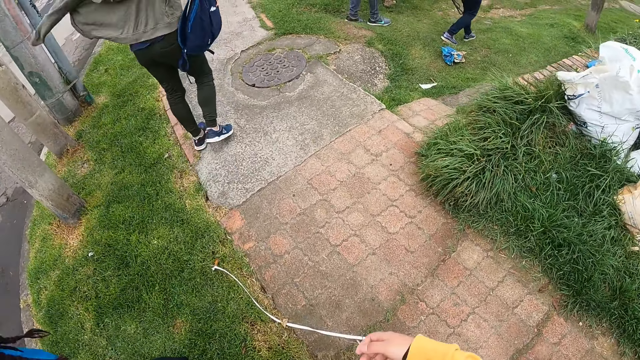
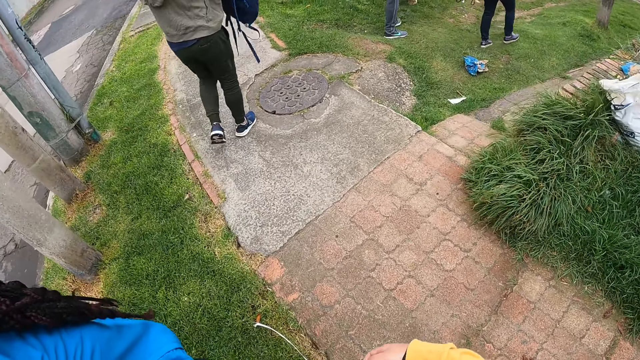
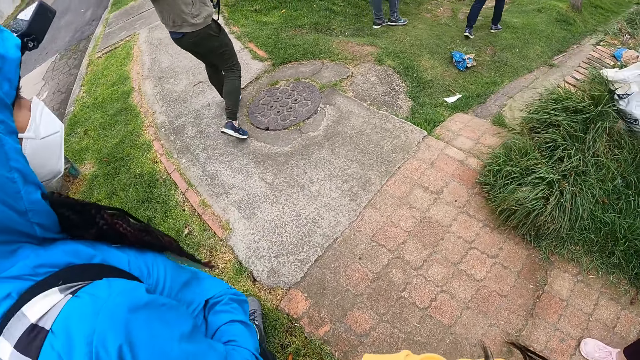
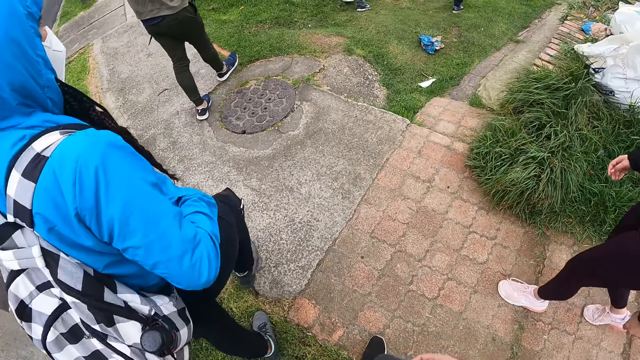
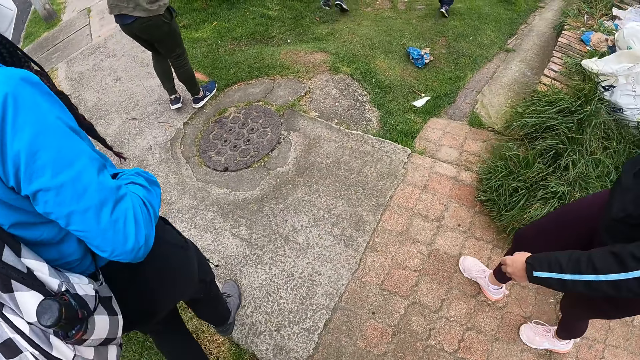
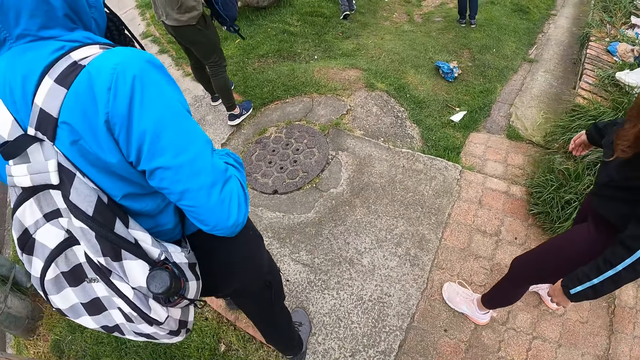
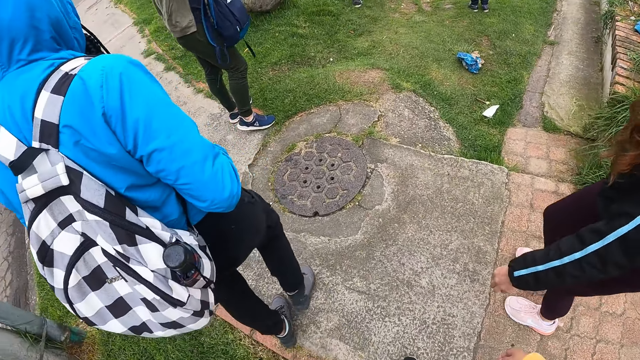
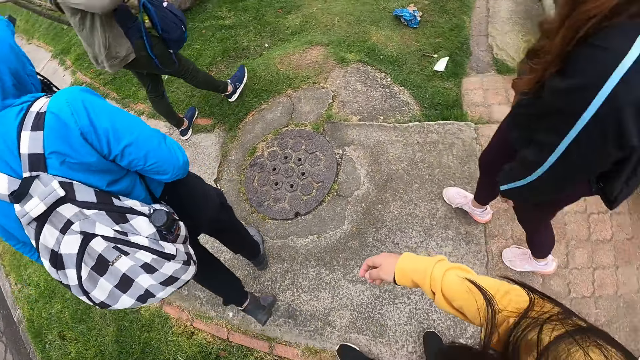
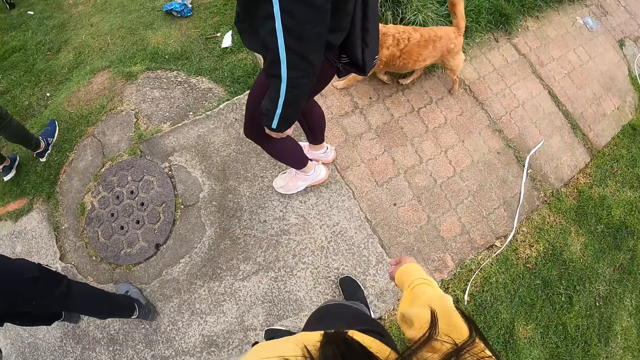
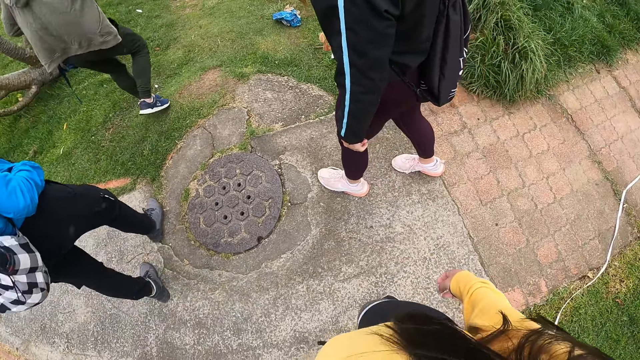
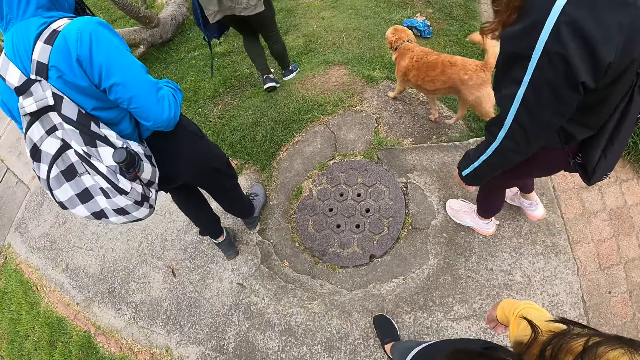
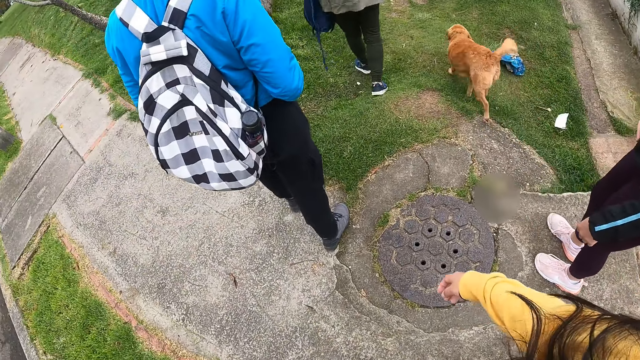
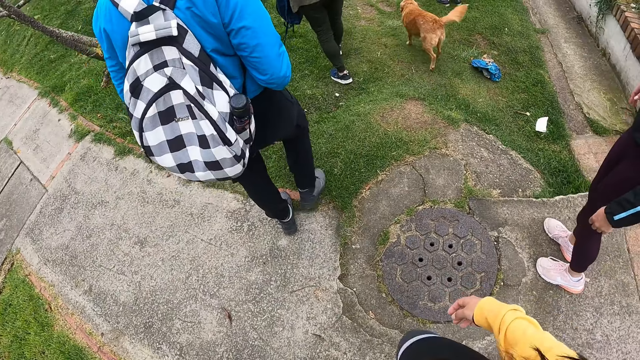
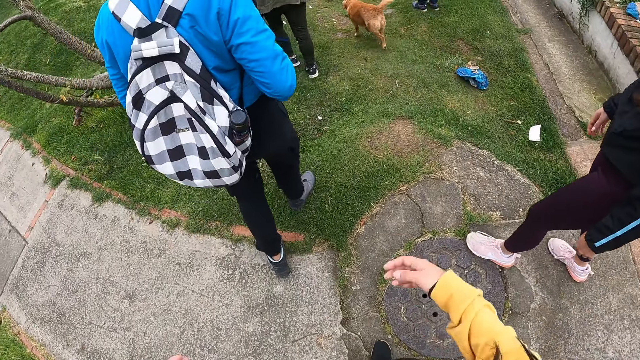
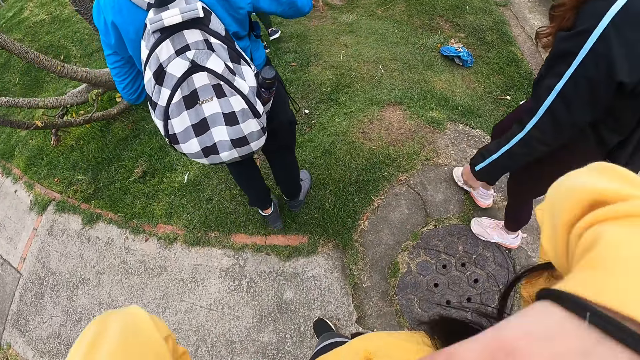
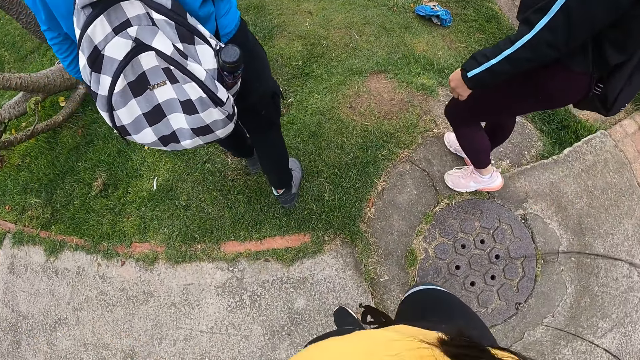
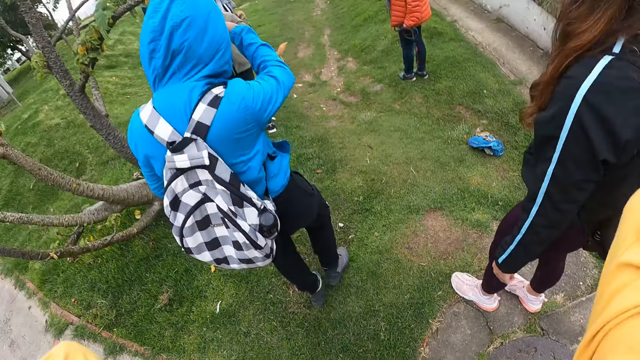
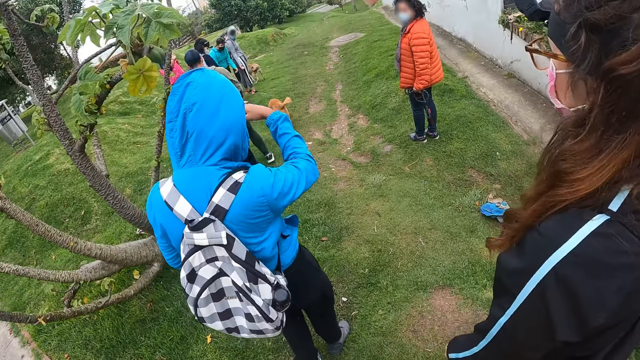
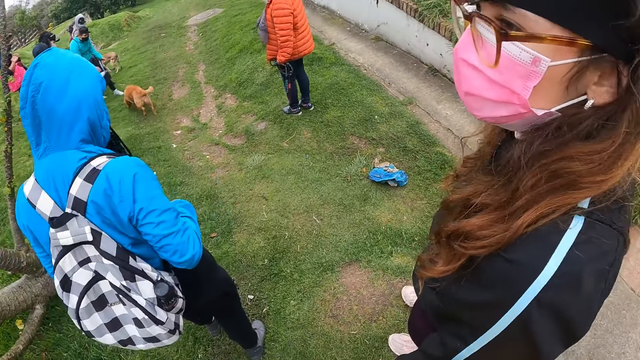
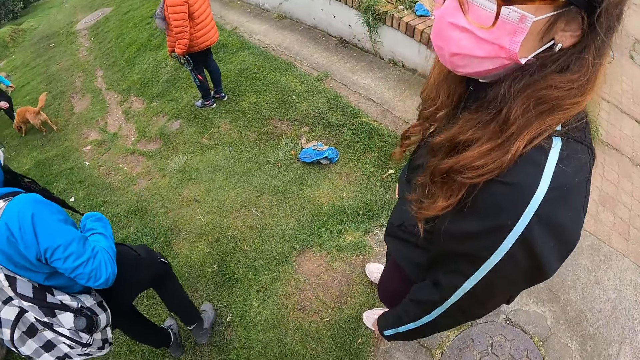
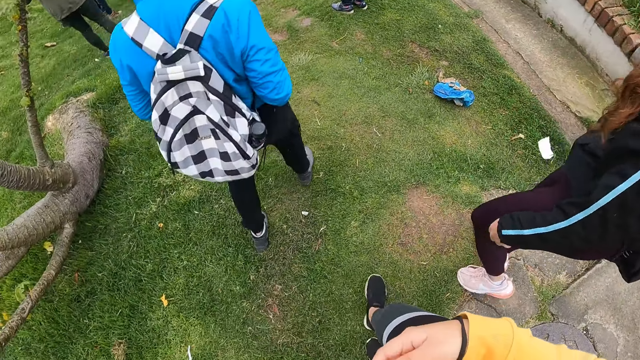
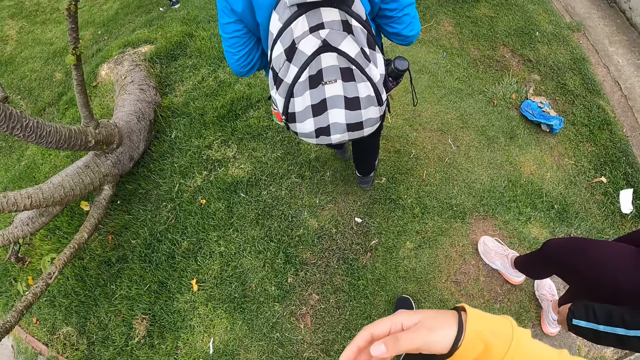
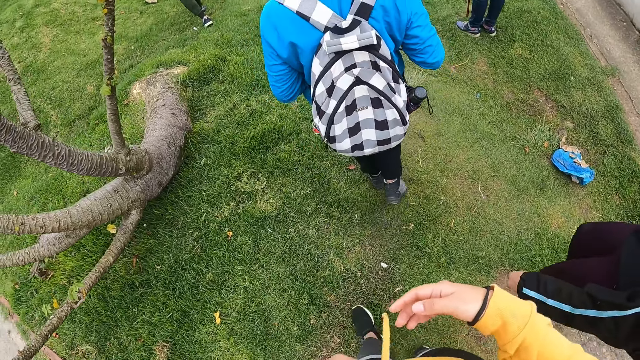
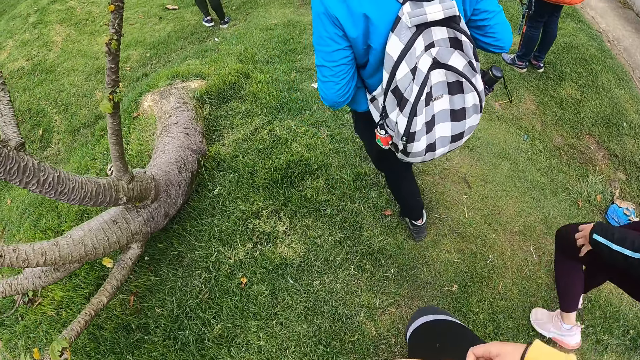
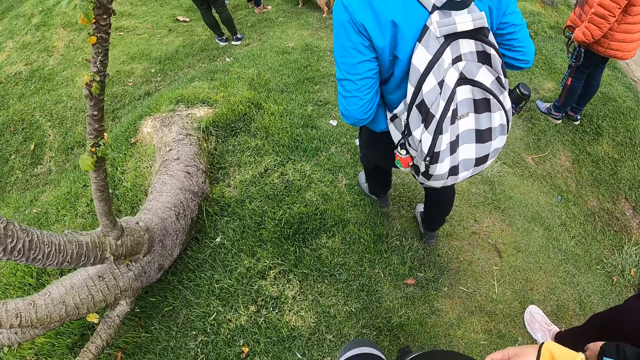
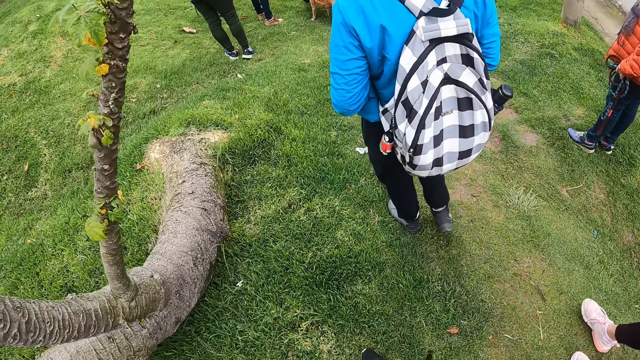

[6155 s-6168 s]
The man walks into a field. The first woman walks into the field. The camera wearer adjusts her hair with her hands. The other woman walks into the field. The camera wearer walks around. She walks into the field.

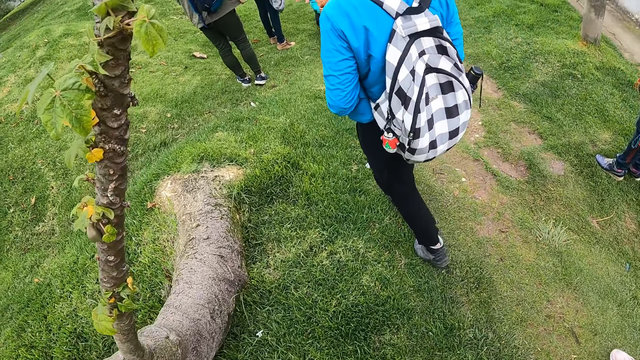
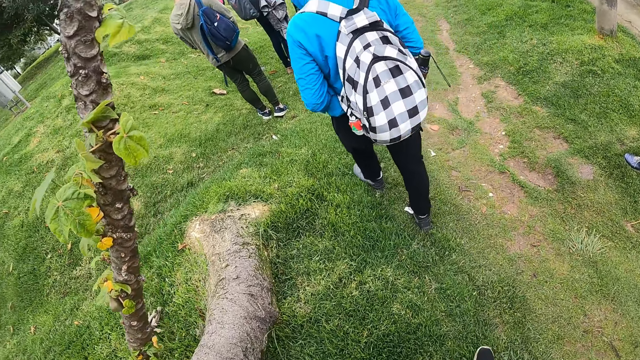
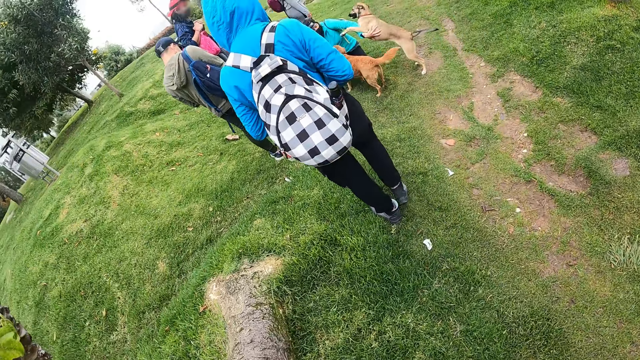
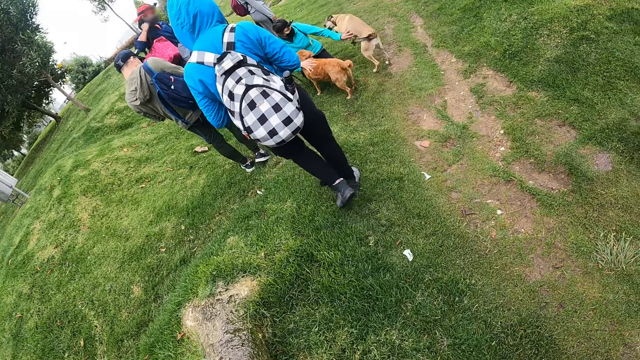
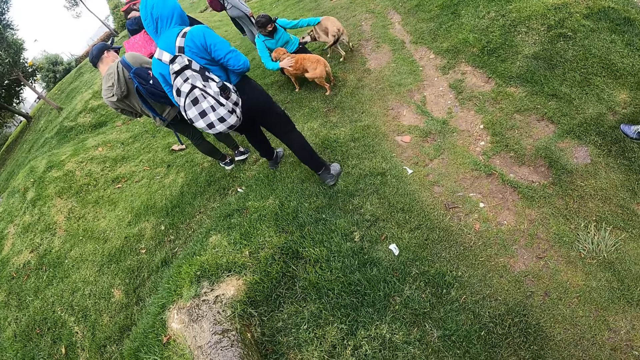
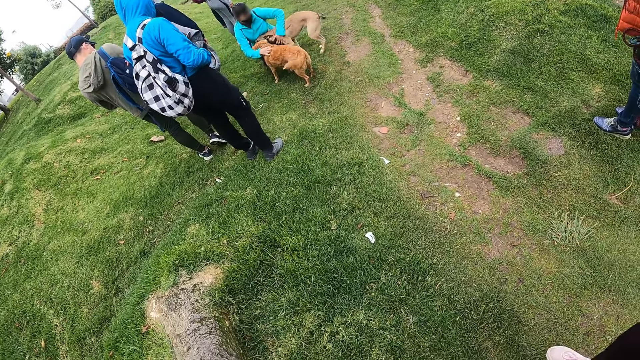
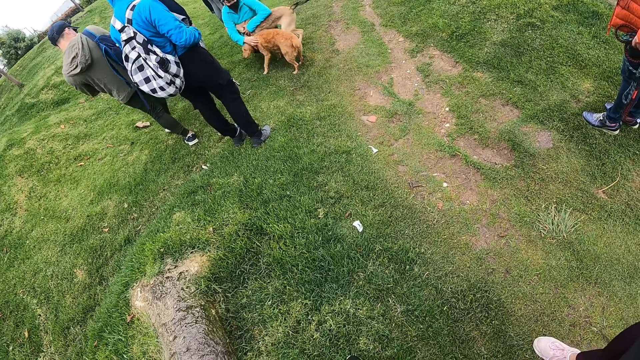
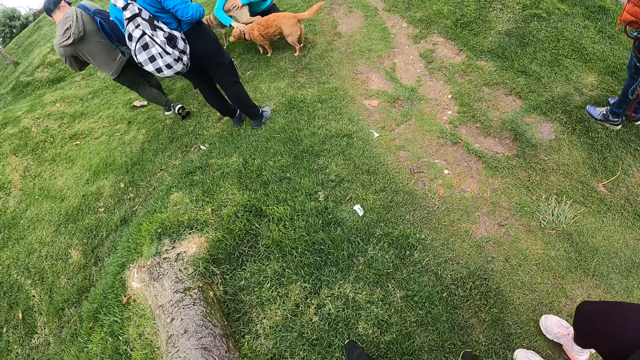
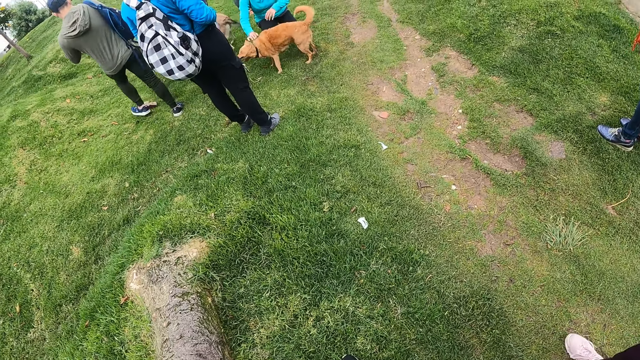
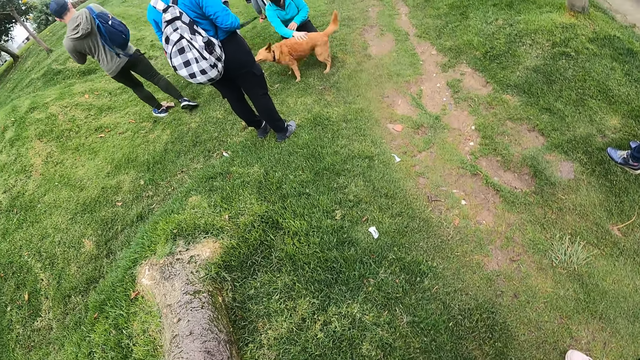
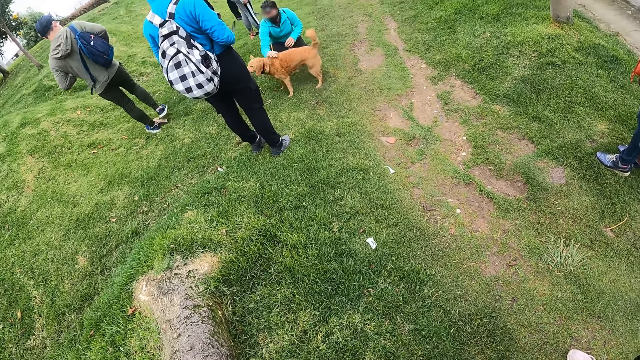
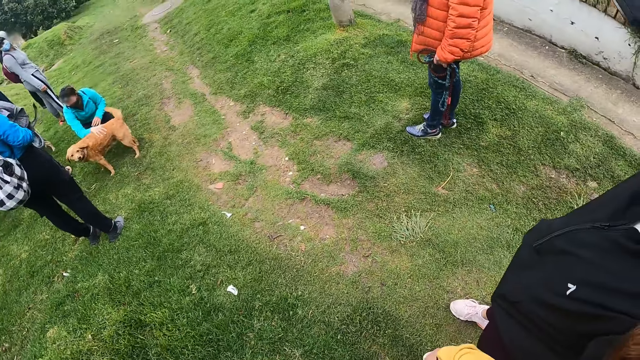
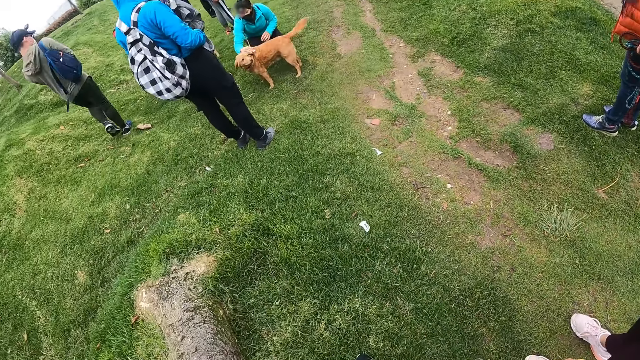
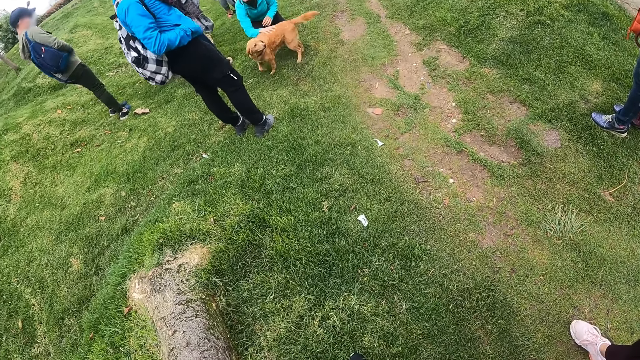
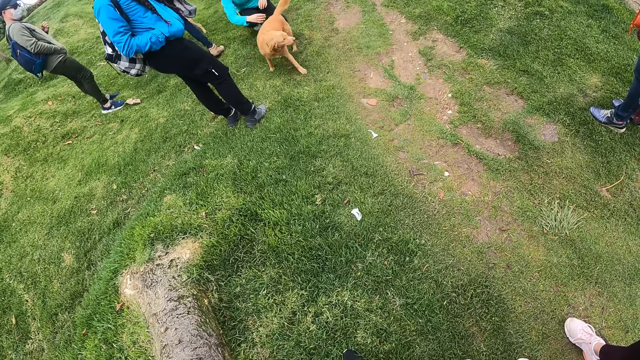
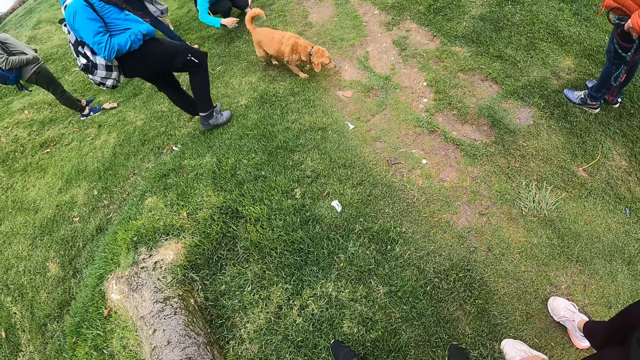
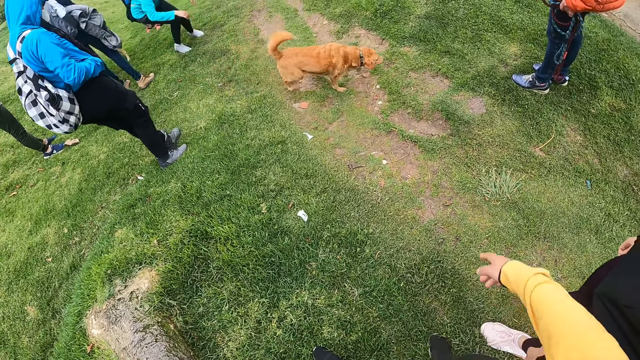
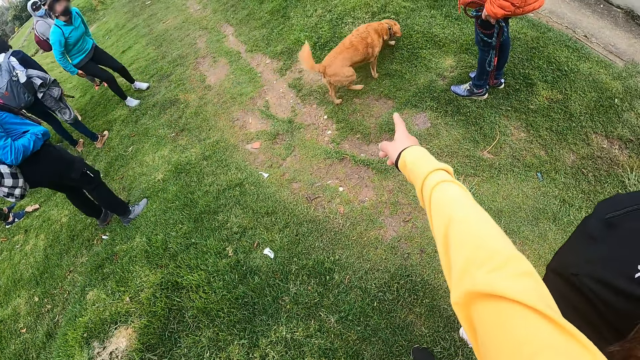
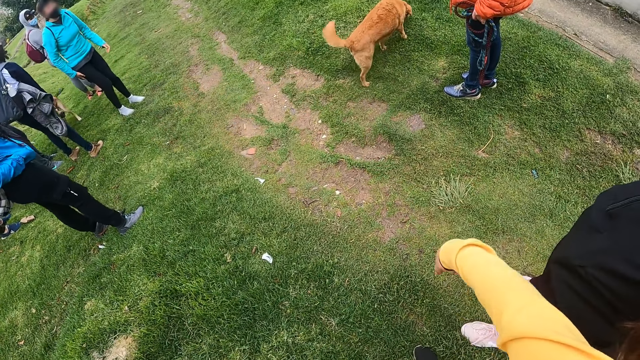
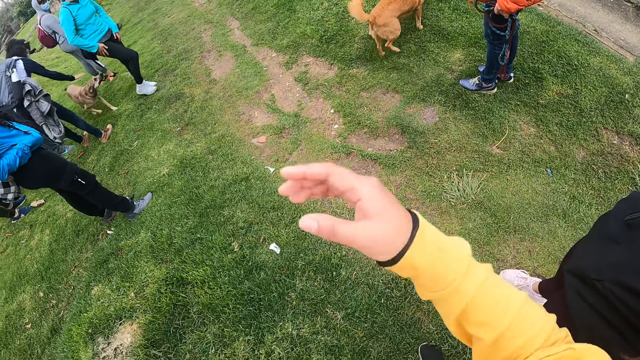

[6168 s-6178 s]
A woman pets a dog with her left hand. The camera wearer looks around. The woman pets another dog with her right hand. The camera wearer points to the other dog with her right hand. She adjusts her head camera with her right hand.
